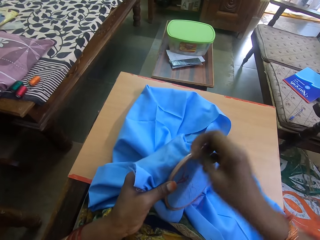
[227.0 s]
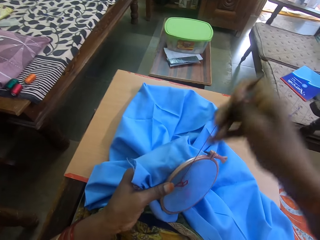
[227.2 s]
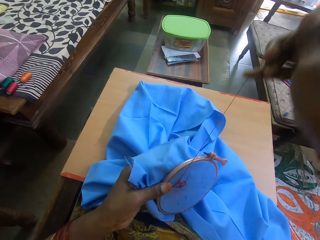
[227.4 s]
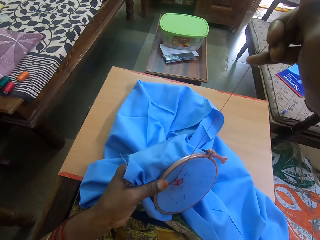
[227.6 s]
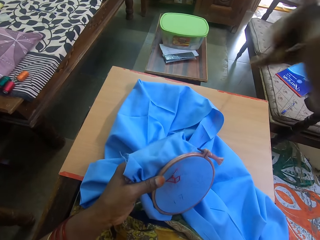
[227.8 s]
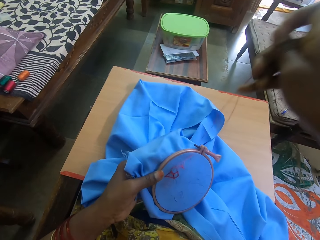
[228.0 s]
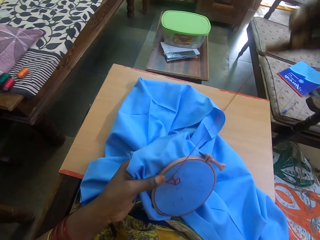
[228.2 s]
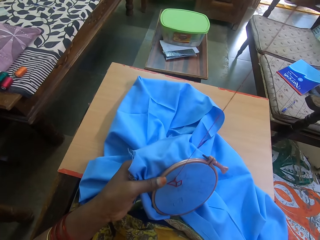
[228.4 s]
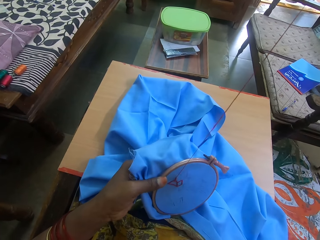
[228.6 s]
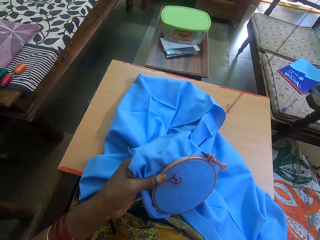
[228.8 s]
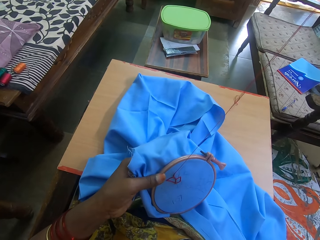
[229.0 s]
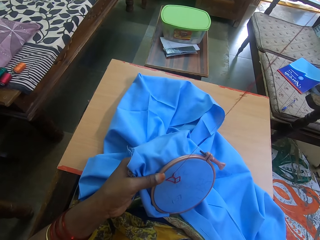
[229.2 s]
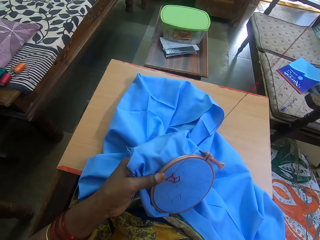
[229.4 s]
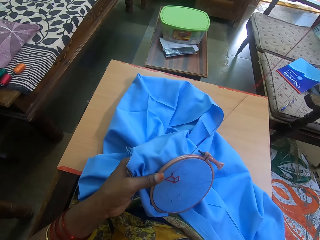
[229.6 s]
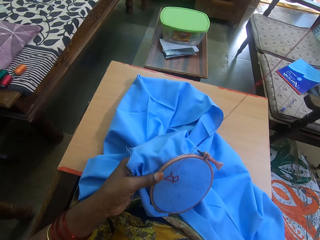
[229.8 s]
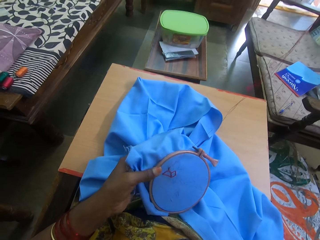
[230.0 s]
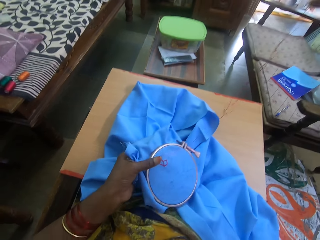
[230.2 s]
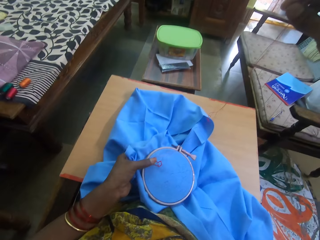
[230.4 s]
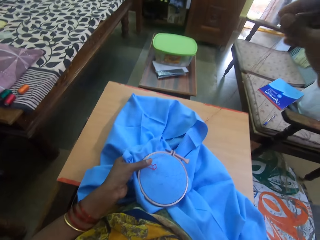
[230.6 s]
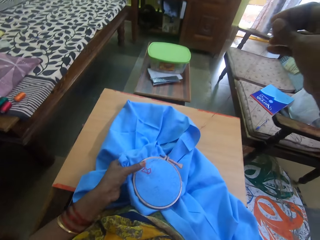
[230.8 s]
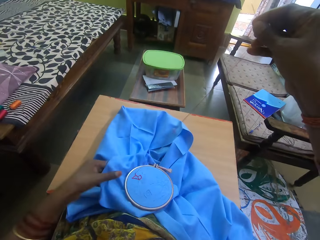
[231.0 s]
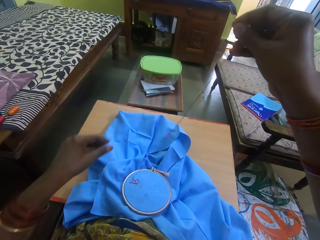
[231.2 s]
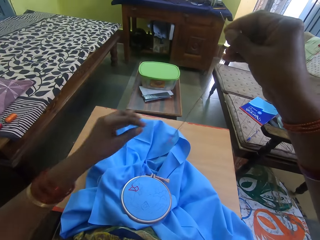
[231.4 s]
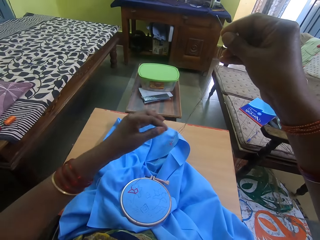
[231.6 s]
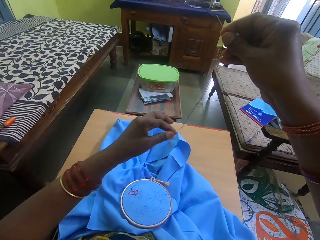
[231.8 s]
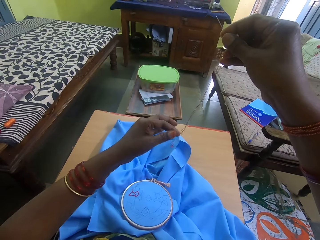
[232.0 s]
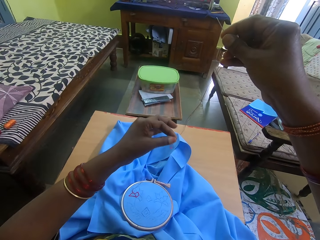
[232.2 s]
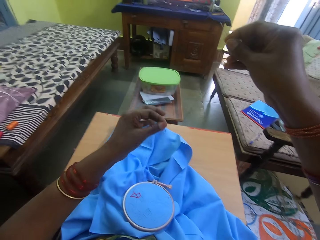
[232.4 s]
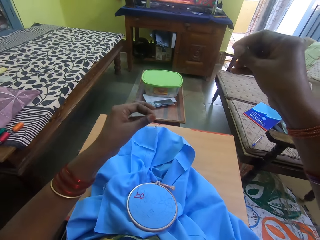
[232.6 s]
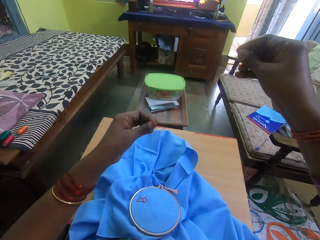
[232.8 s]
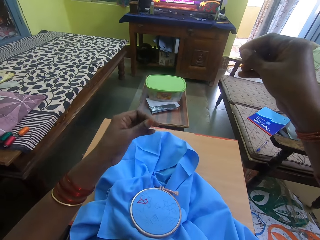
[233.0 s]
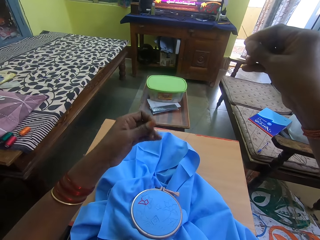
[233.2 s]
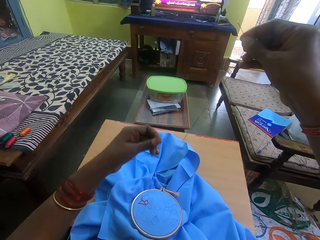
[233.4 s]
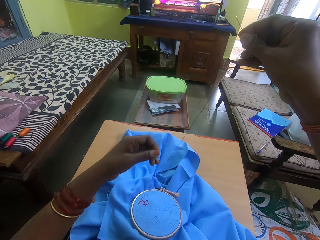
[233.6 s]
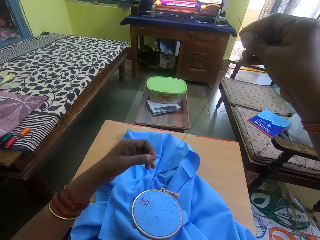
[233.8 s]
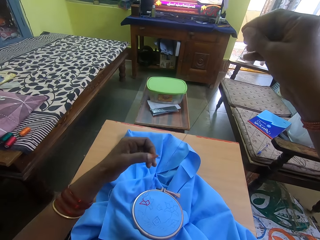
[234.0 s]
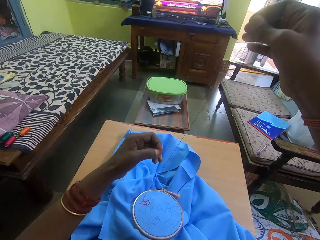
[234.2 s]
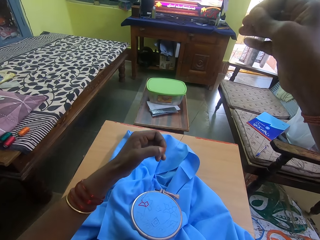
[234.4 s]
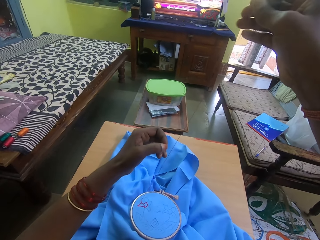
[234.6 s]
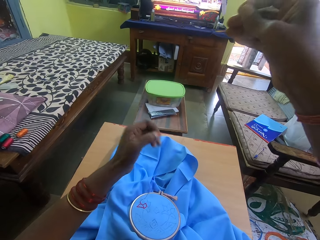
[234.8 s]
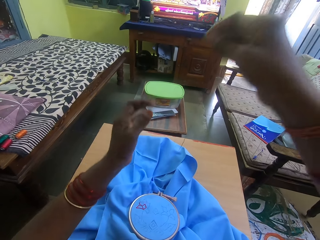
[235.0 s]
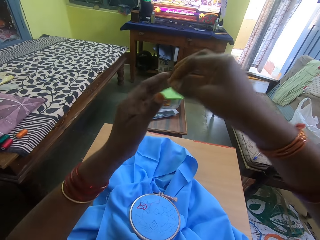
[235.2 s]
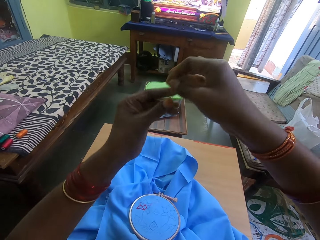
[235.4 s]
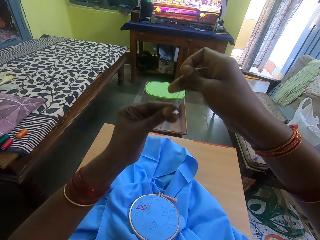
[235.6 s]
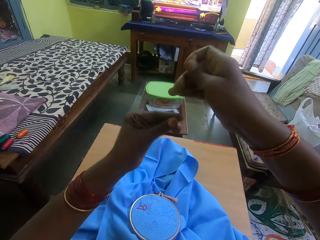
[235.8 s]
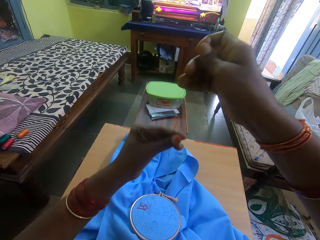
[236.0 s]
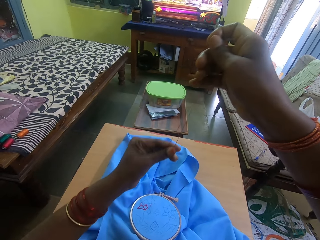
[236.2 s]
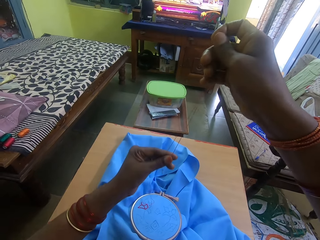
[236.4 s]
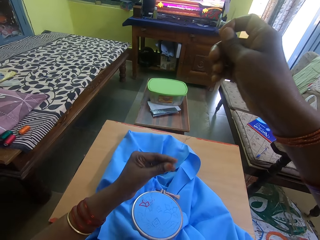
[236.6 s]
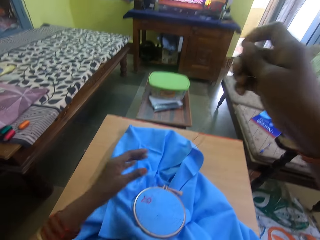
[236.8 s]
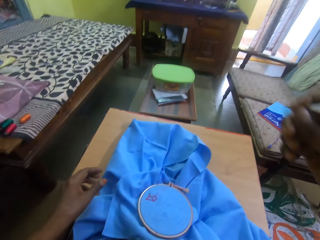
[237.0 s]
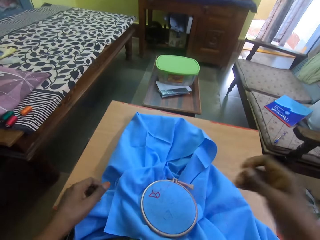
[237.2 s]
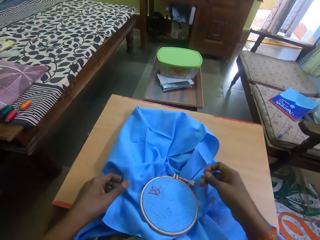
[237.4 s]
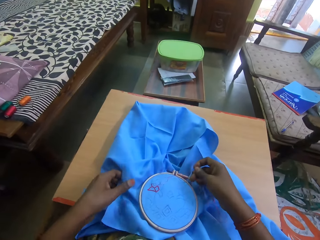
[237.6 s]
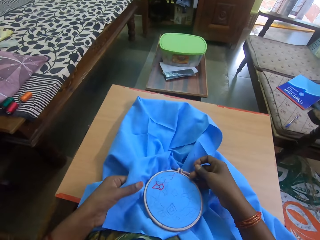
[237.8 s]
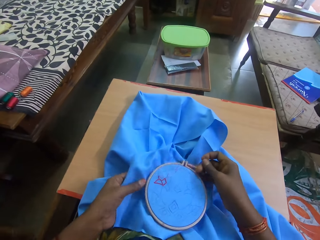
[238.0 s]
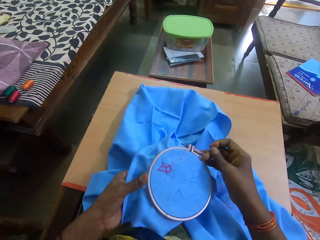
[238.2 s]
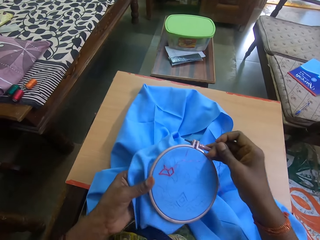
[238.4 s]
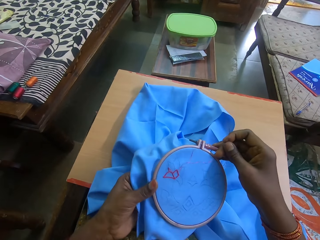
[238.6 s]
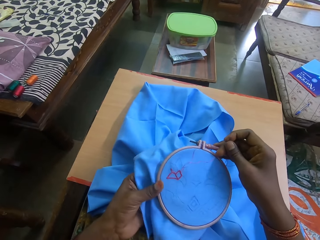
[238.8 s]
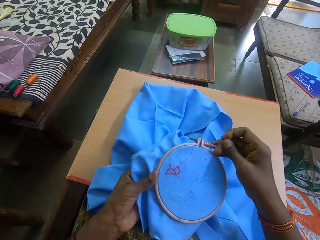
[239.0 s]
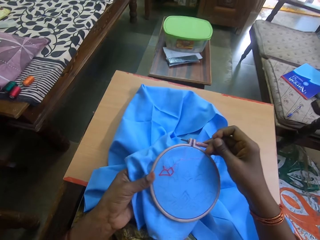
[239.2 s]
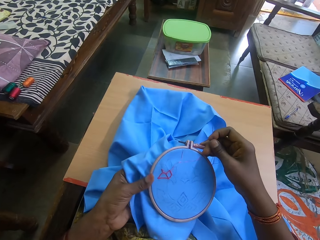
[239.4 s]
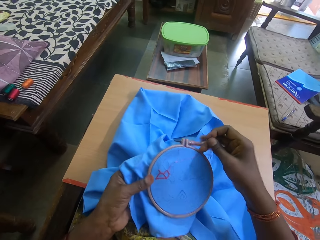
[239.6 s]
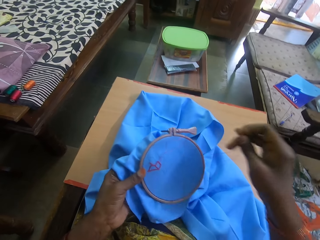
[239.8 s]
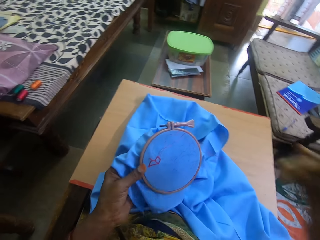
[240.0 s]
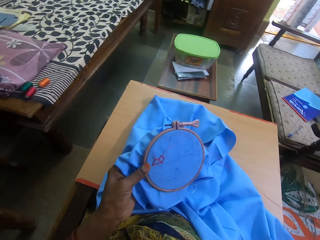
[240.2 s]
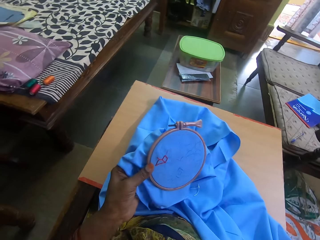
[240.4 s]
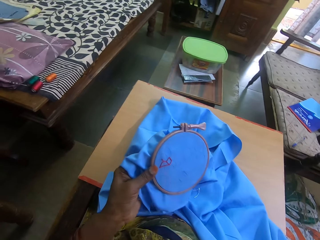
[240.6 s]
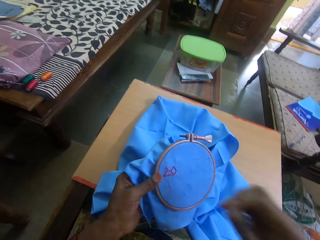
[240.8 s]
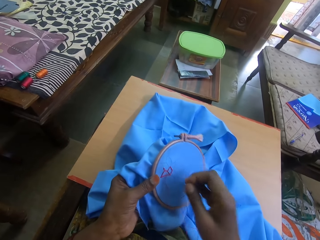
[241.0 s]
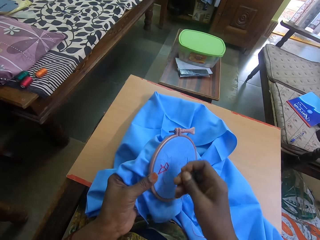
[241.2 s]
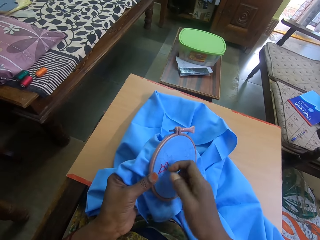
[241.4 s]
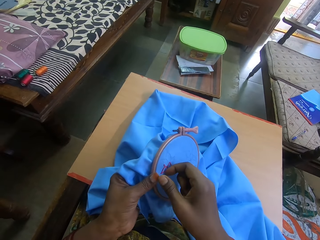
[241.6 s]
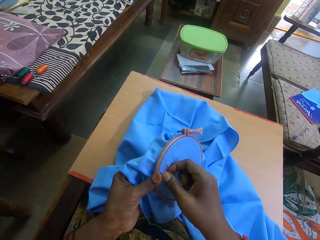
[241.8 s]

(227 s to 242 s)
The camera wearer pulls out the thread. They hold the thread. They pull the thread. They carry the embroidery.

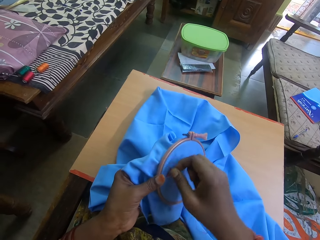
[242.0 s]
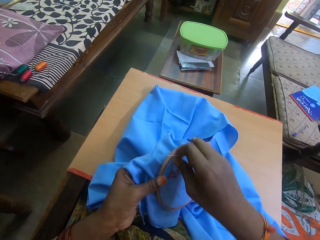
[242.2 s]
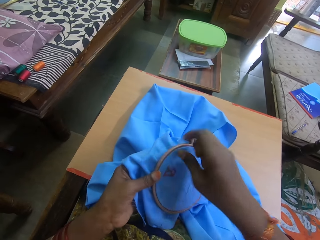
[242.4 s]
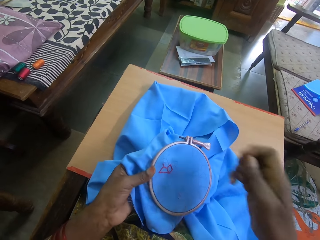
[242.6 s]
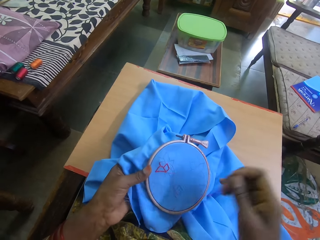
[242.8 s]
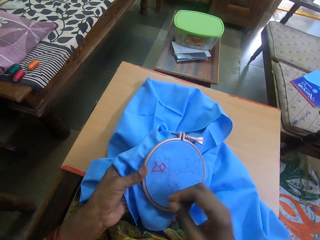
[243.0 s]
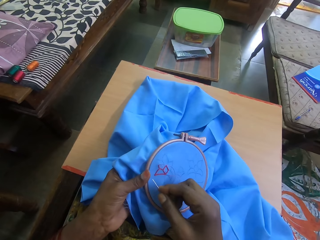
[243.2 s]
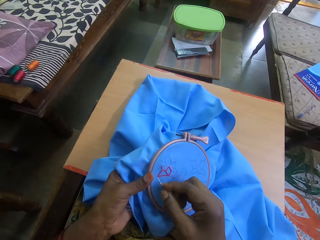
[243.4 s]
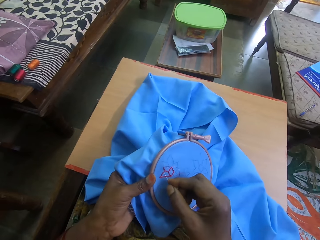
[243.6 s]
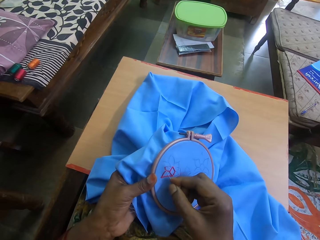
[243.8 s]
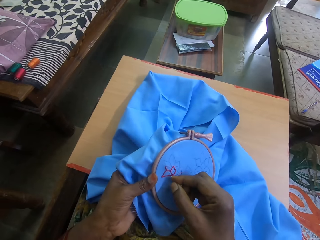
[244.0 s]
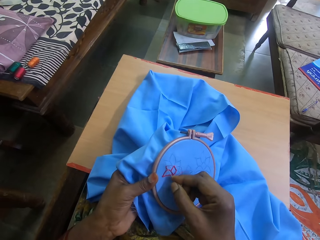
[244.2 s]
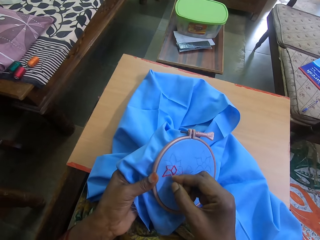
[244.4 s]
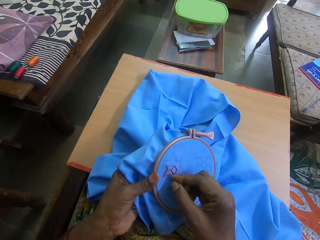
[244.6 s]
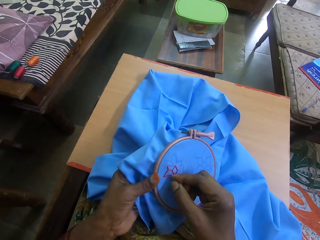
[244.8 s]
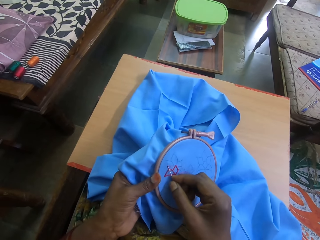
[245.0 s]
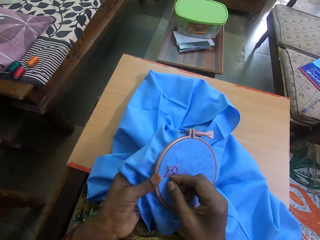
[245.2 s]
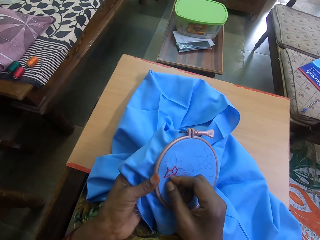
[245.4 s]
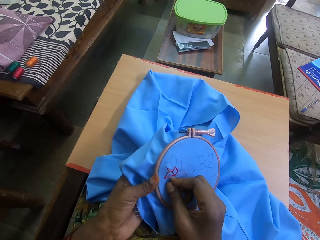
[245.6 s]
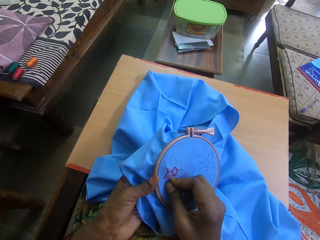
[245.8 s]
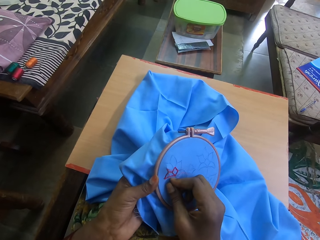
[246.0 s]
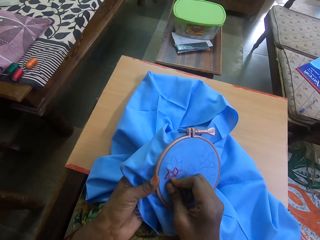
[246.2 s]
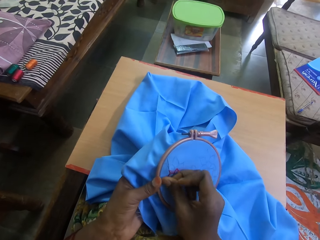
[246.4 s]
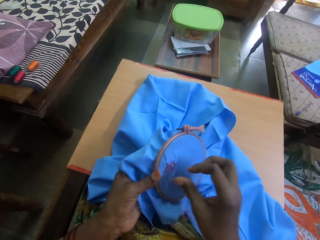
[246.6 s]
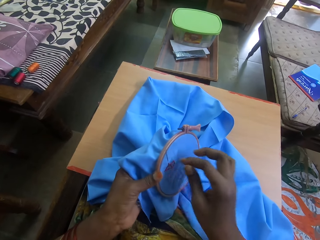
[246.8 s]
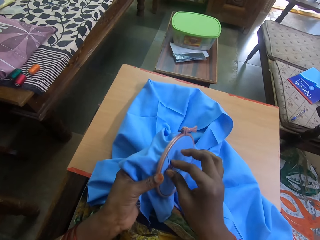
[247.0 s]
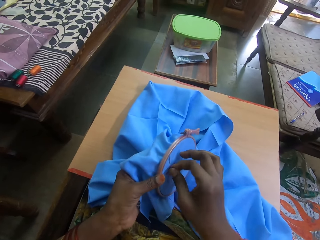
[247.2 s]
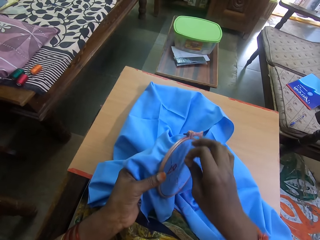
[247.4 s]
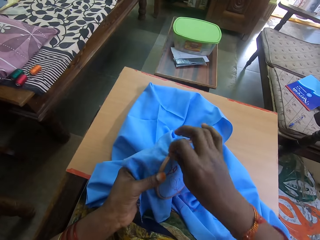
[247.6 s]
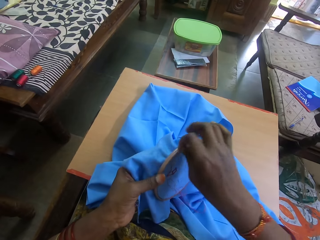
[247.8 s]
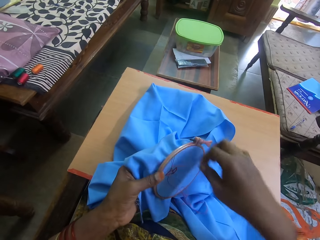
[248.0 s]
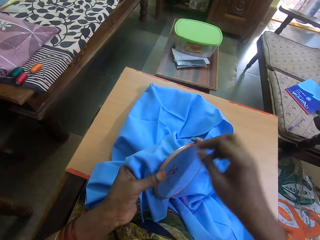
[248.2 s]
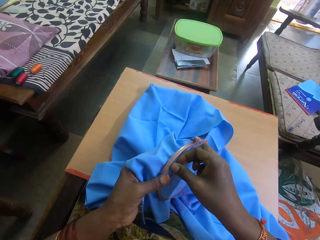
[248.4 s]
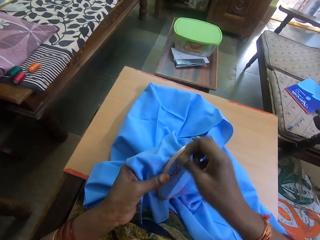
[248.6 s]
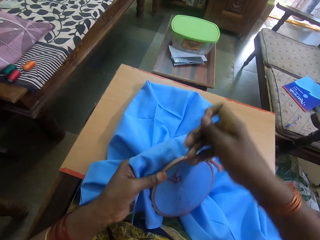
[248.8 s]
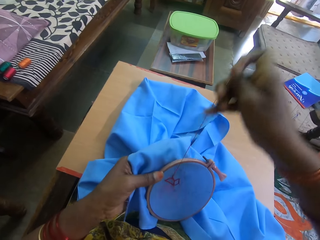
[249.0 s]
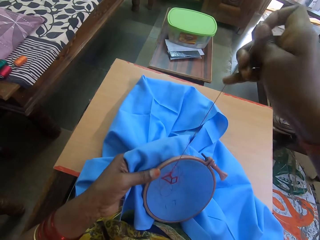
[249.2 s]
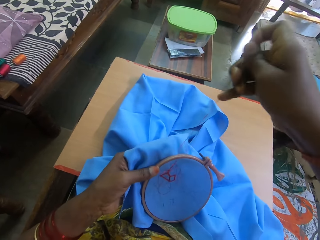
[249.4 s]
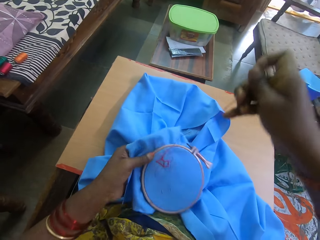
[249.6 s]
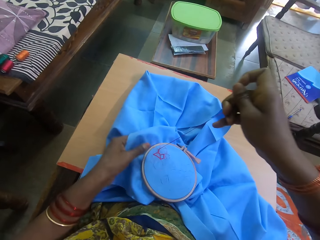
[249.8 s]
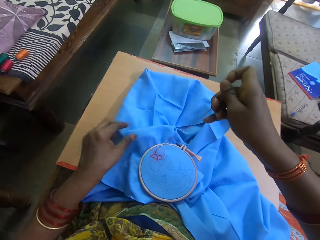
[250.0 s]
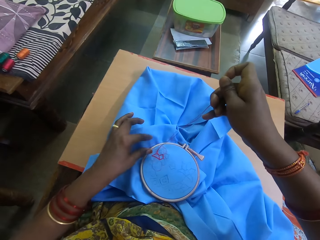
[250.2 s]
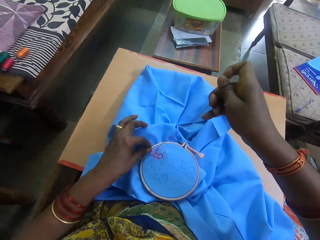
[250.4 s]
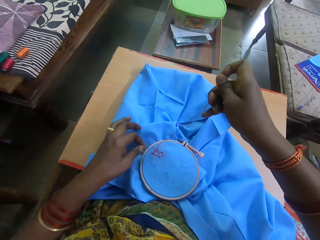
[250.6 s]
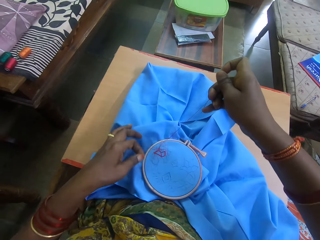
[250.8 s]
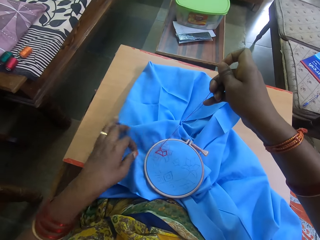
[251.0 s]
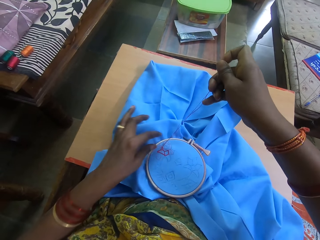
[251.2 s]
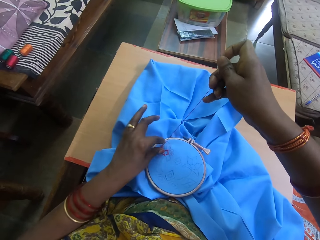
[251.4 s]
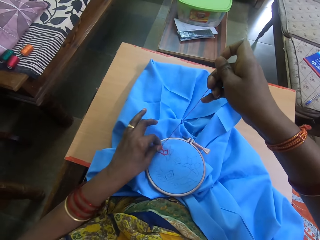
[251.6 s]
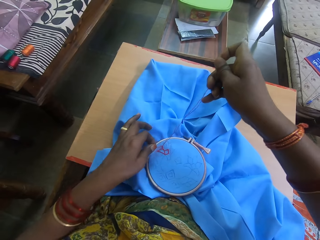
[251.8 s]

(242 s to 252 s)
The camera wearer inserts the needle on the piece of cloth. They move the thread across the needle. They pull the thread. They put the embroidery on the table.
